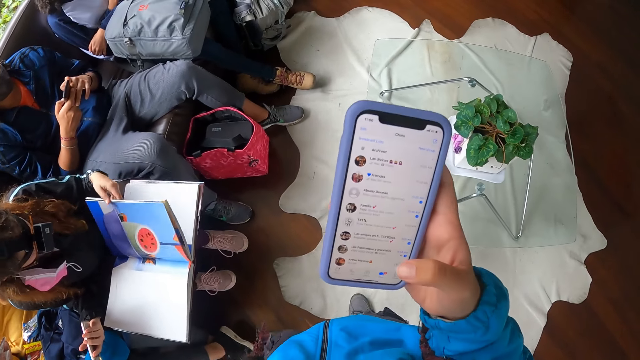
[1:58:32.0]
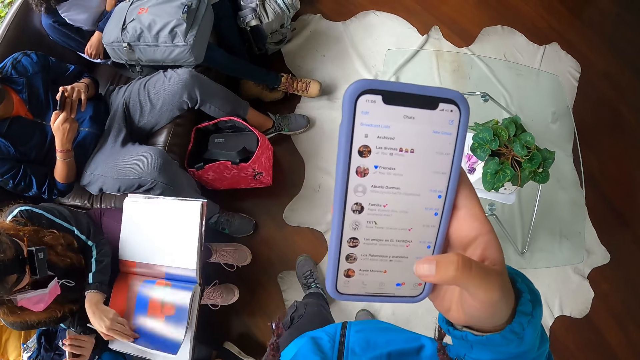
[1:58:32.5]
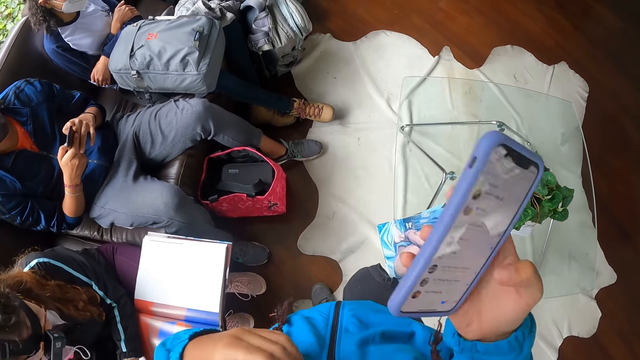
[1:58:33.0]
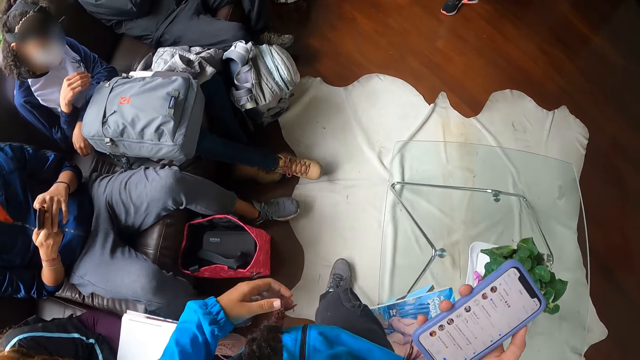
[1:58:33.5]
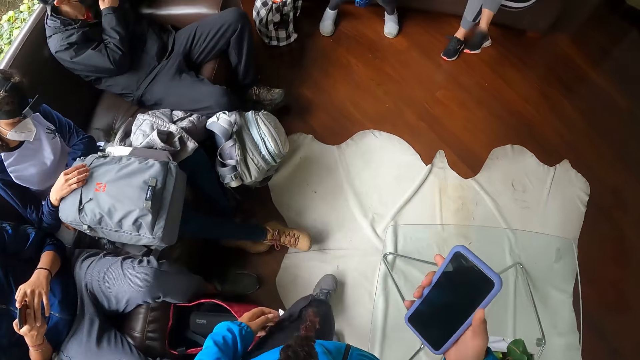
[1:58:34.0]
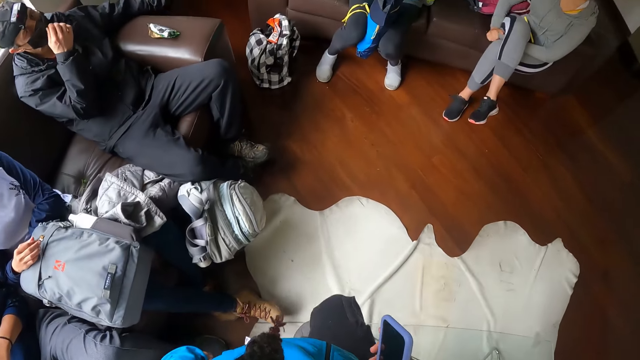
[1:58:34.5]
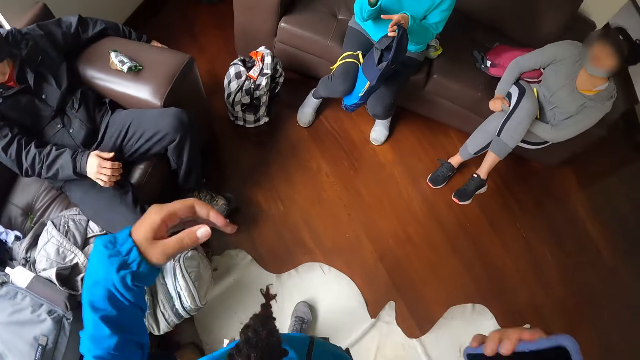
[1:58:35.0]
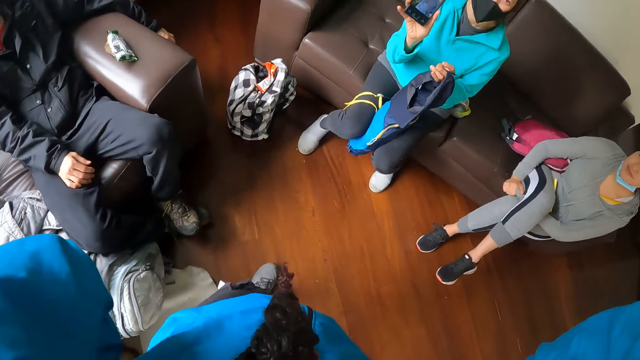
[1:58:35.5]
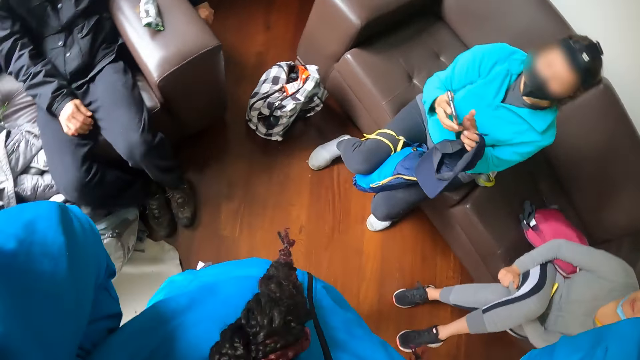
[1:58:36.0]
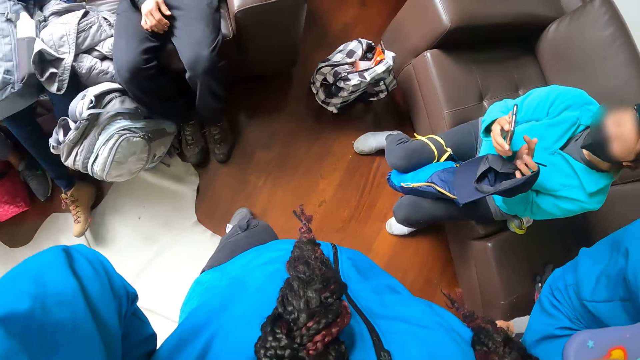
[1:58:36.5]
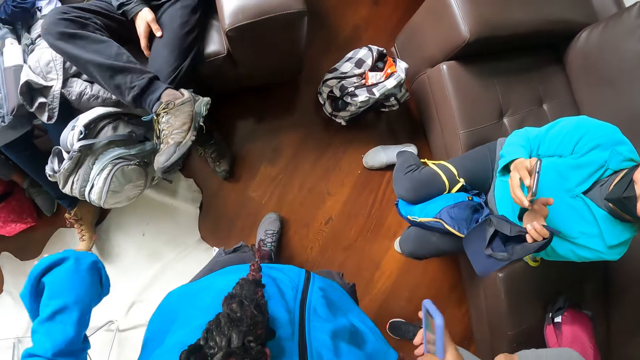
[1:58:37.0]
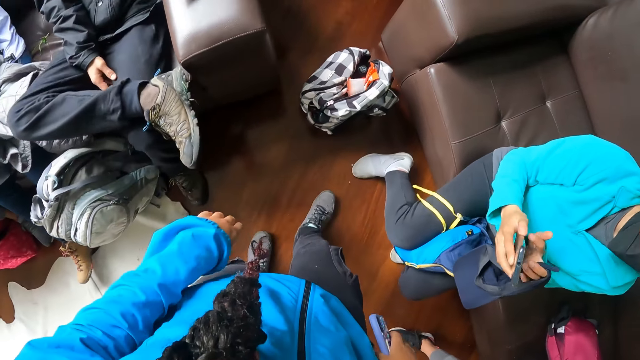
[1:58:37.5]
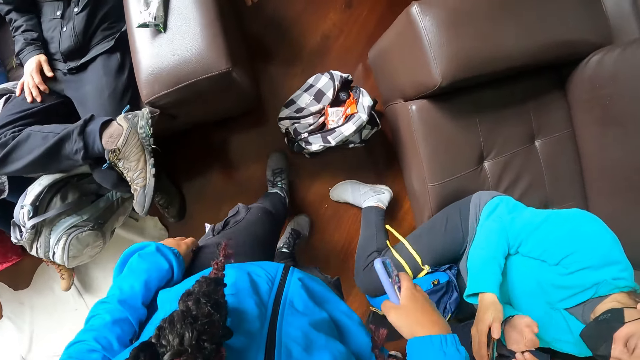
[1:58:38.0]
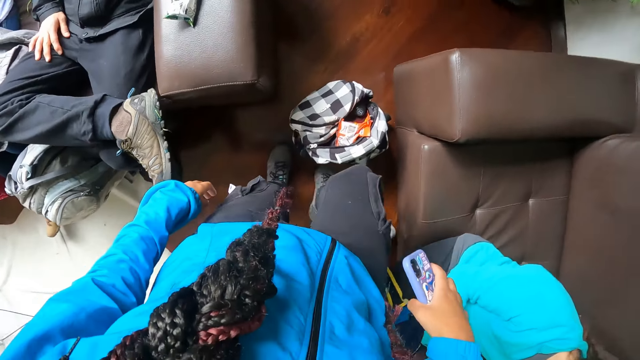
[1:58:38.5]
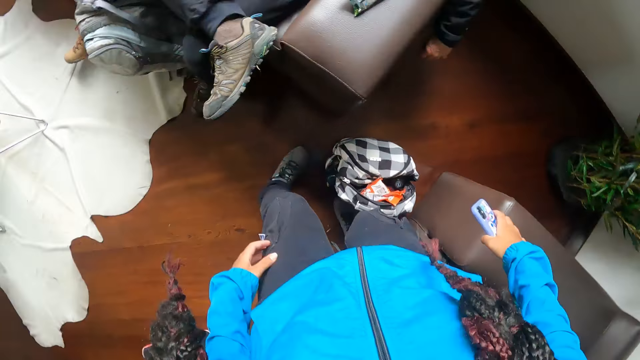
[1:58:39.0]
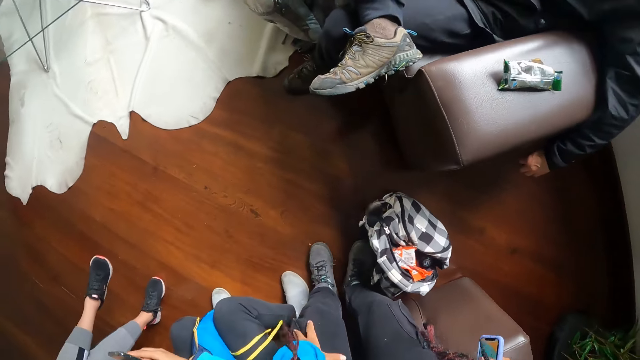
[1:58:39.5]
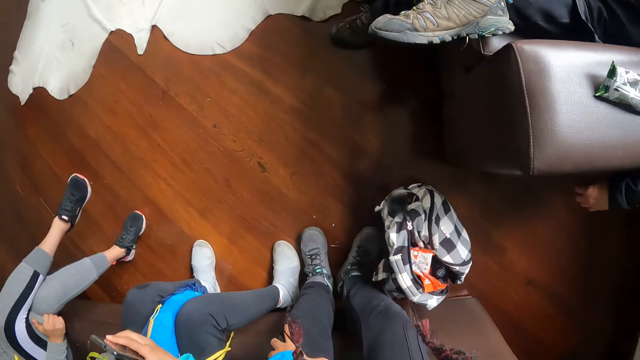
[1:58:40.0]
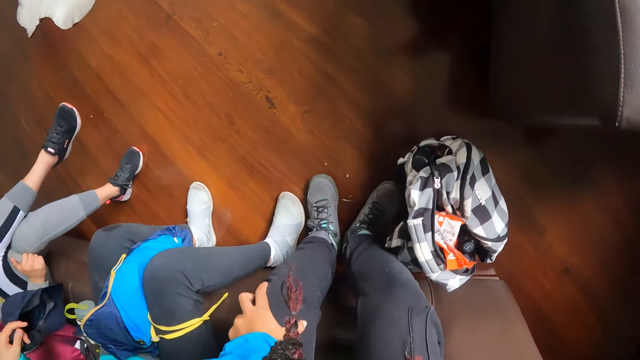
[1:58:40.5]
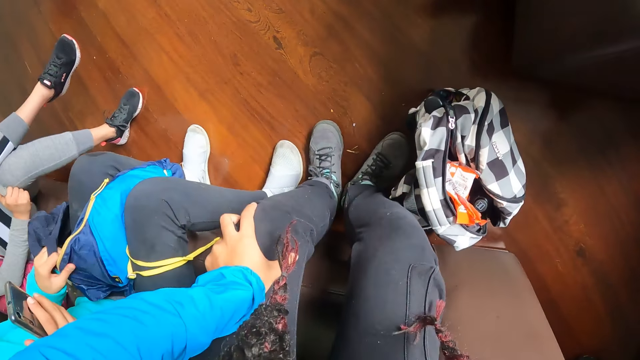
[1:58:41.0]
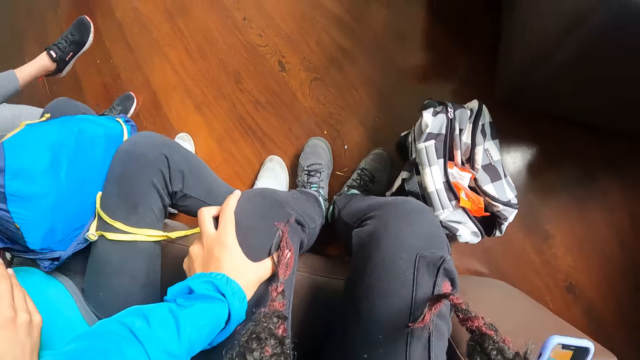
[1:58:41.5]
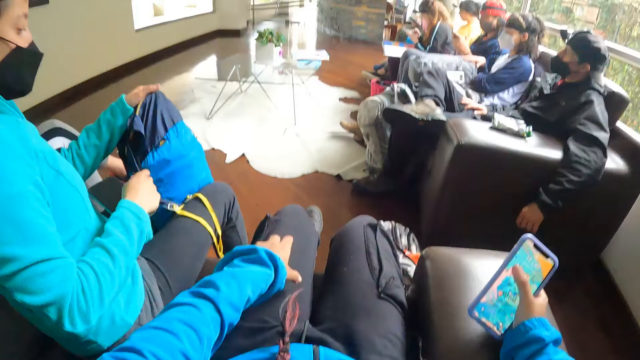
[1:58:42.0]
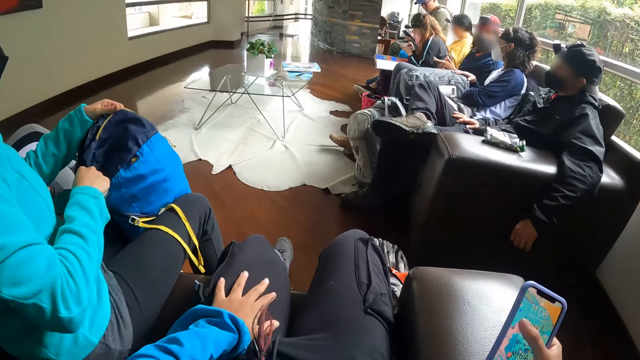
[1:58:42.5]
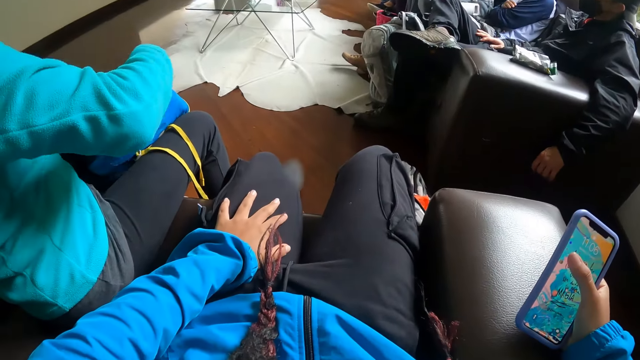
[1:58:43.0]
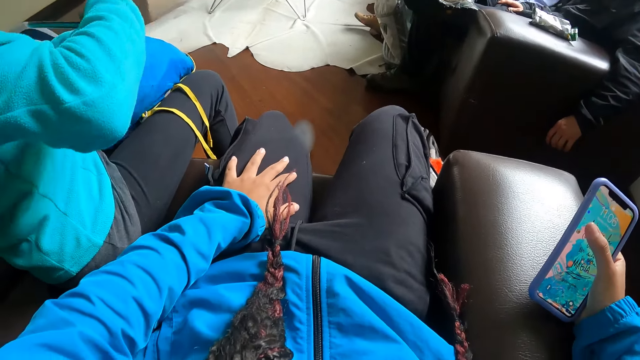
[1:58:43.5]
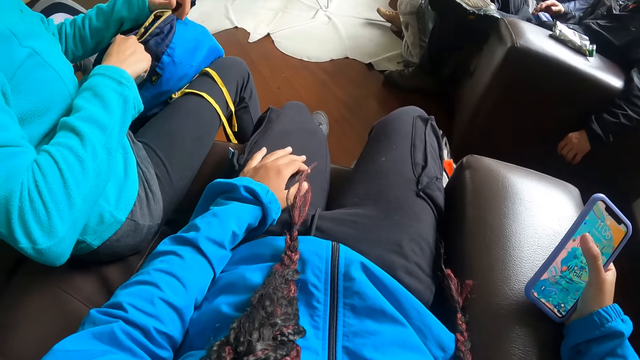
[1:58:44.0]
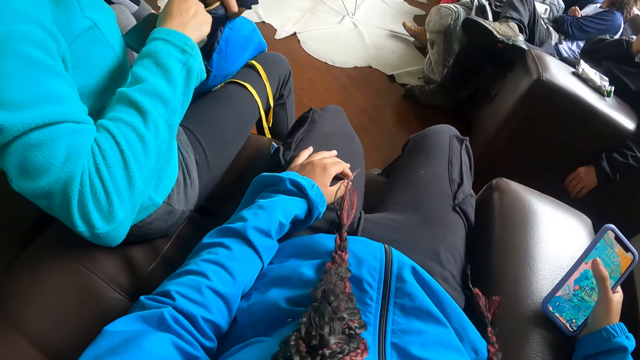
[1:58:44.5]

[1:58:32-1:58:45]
The camera wearer touches her face with both hands. She walks to a seat. She interacts with a woman. The woman presses a phone in her right hand with her left hand. The camera wearer sits on a sofa. The woman carries a bag from the sofa with her left hand. The woman unzips the bag in her left hand with her right hand.

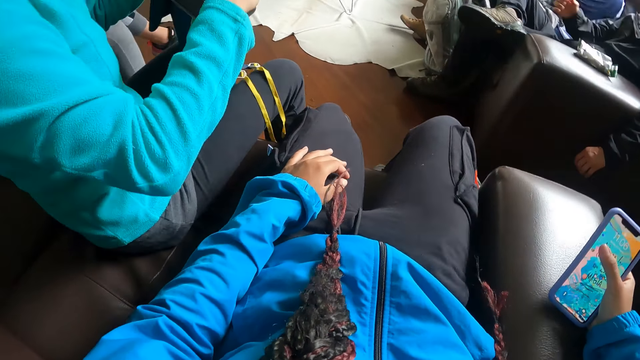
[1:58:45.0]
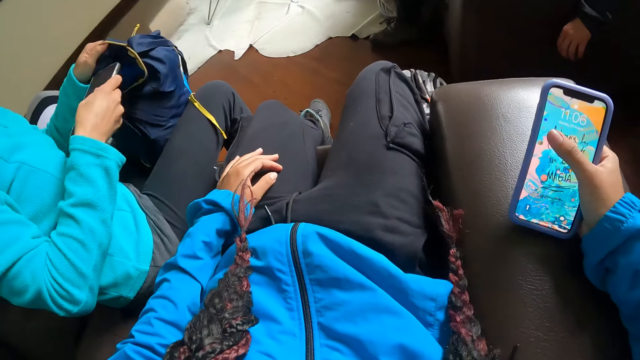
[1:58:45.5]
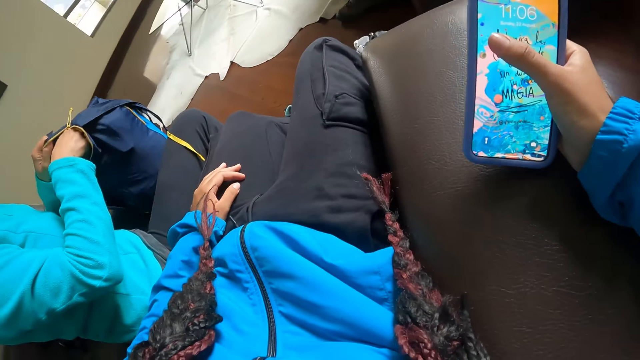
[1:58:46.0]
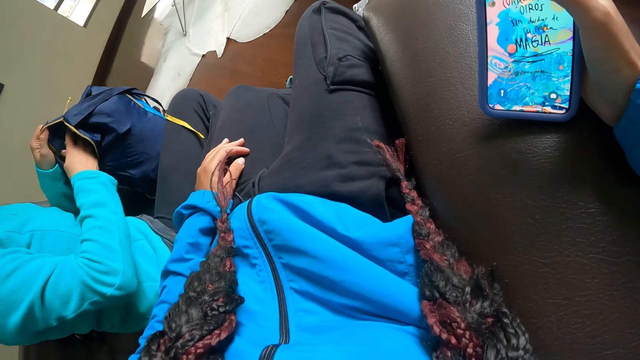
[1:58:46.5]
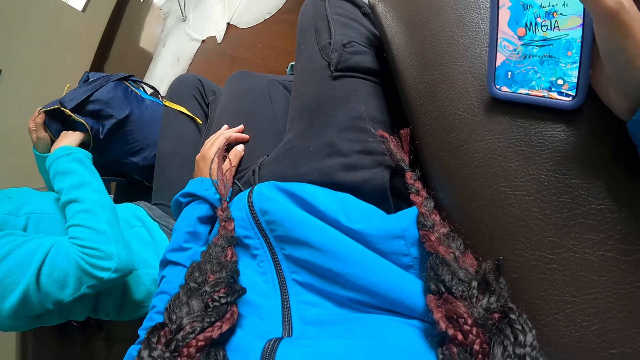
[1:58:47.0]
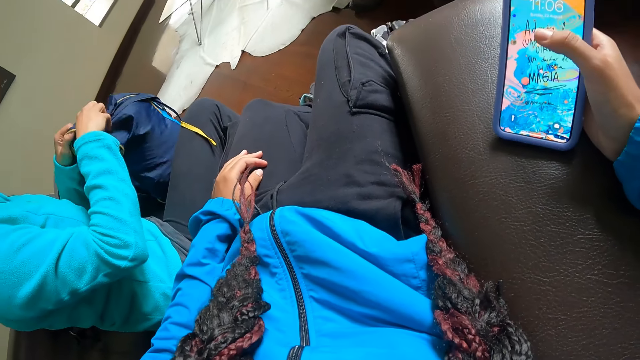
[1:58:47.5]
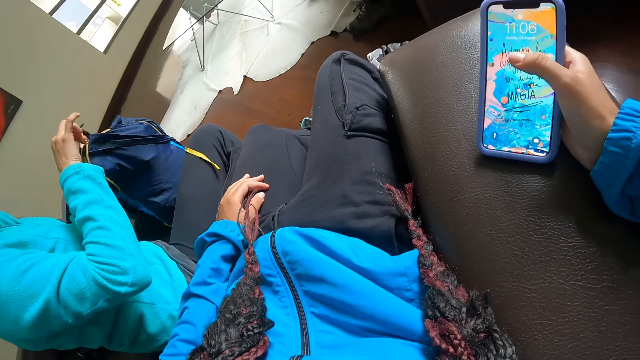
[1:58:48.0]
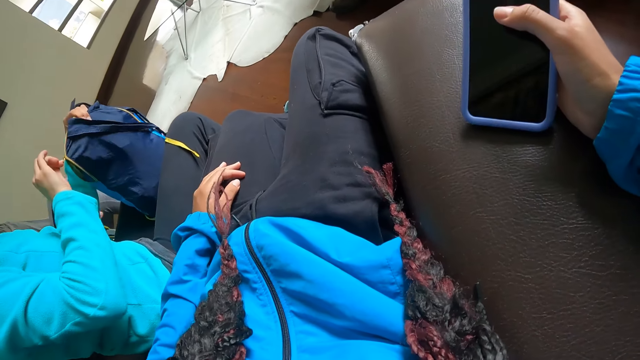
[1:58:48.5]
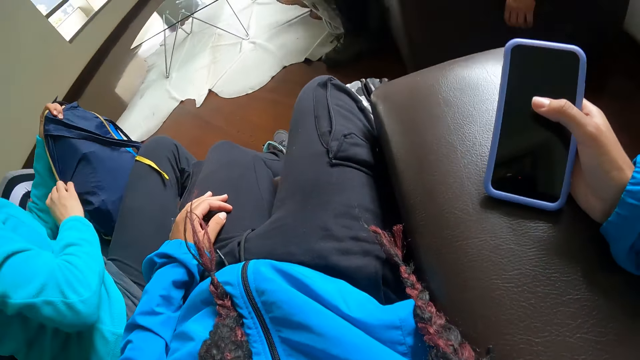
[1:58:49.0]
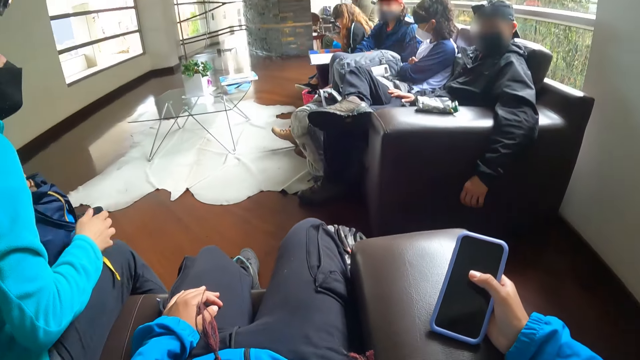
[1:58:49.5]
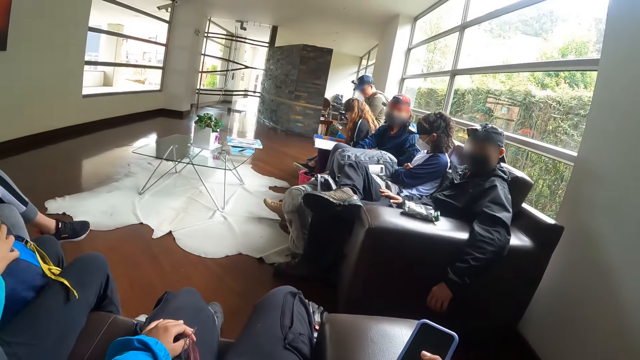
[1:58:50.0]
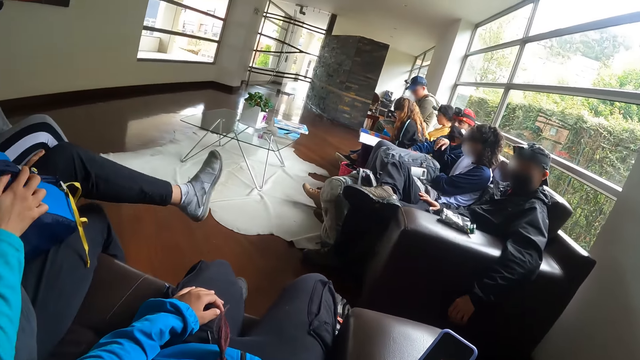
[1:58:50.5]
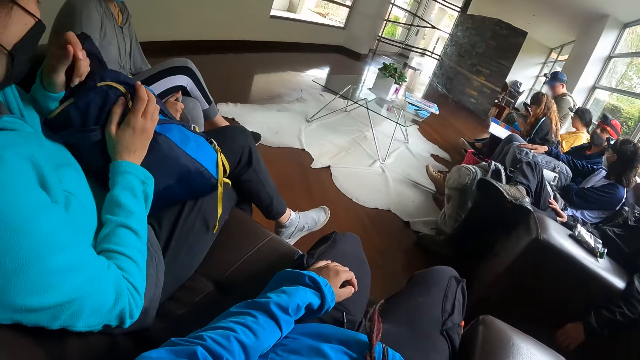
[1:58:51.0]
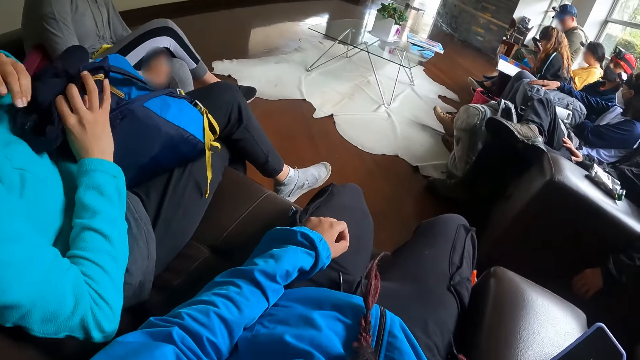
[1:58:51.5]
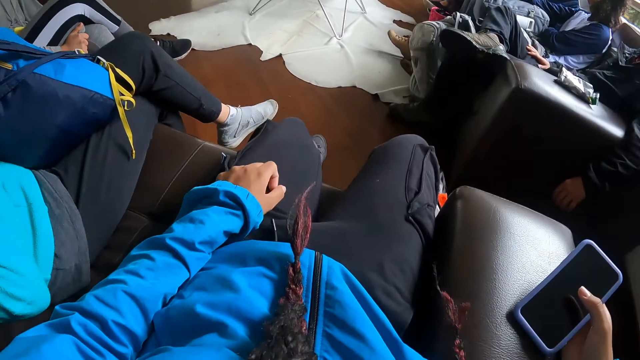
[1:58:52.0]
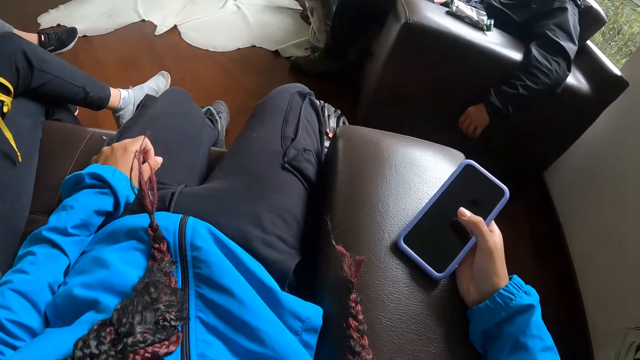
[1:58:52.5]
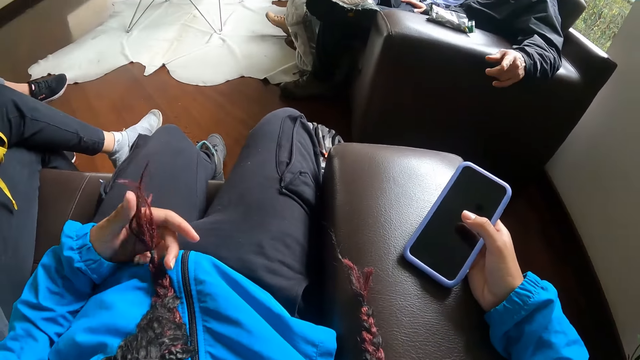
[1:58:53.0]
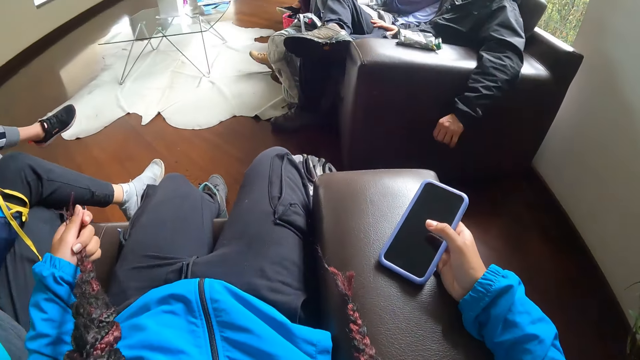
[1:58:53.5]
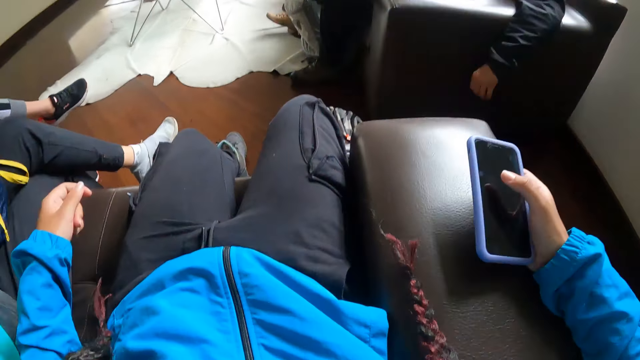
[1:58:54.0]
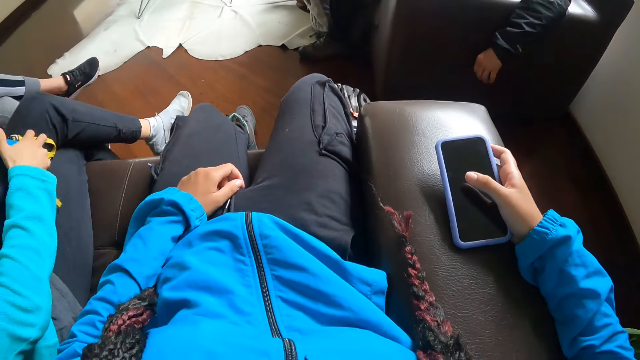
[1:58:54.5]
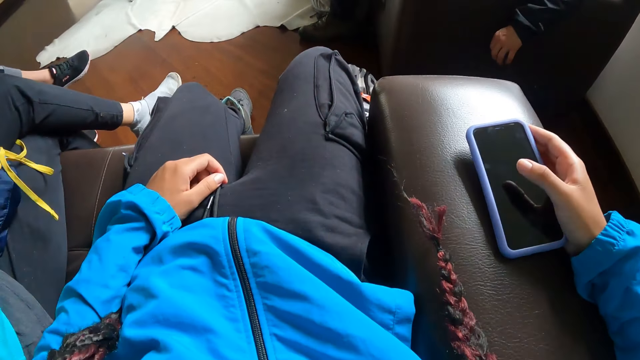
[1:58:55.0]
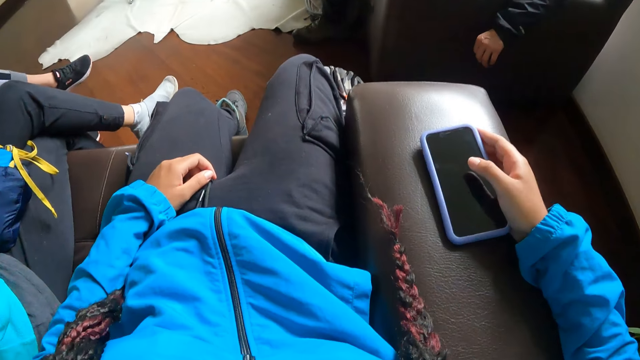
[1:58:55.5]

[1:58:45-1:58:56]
The woman puts the phone in her right hand in the bag. The woman zips the bag on a sofa with her right hand. The camera wearer looks at the phone. The woman holds the bag on her lap with both hands. The woman crosses her left leg over her right leg. The camera wearer touches her hair with her left hand. She places her left hand on her left lap. She looks around.
